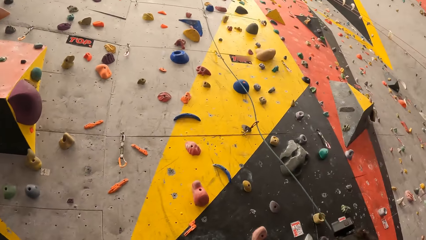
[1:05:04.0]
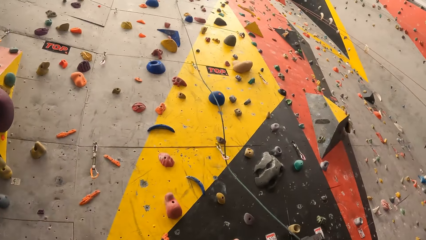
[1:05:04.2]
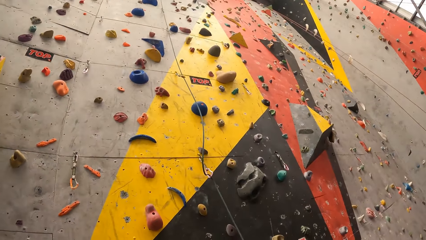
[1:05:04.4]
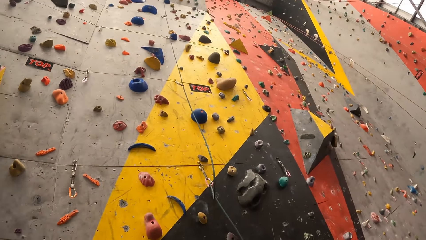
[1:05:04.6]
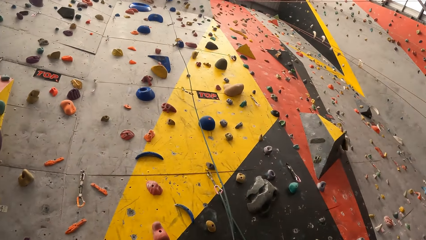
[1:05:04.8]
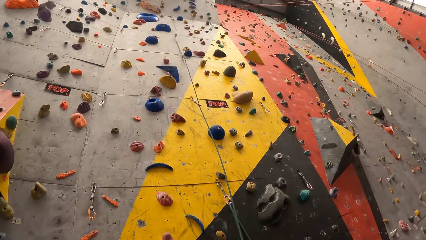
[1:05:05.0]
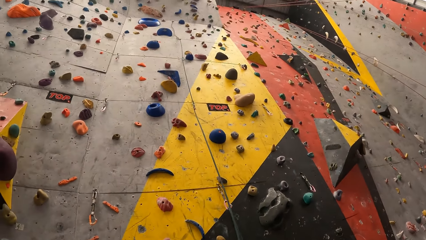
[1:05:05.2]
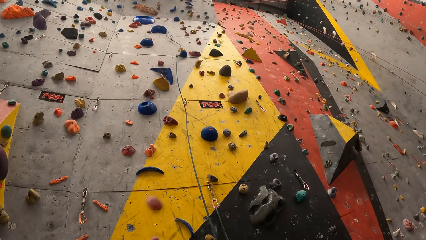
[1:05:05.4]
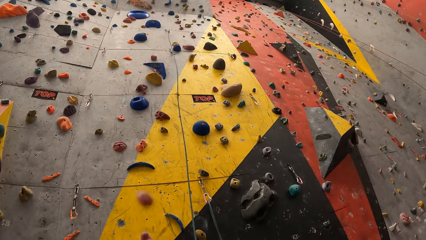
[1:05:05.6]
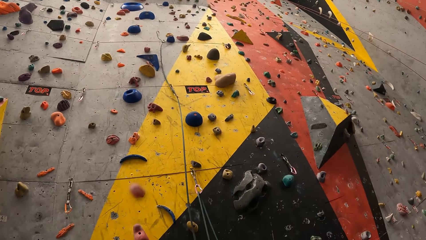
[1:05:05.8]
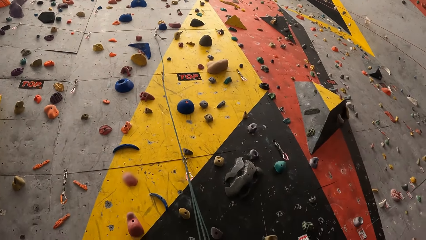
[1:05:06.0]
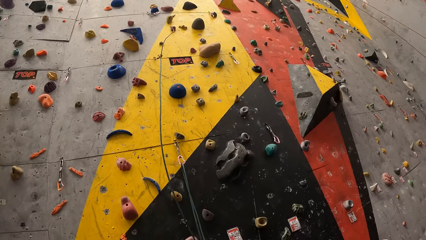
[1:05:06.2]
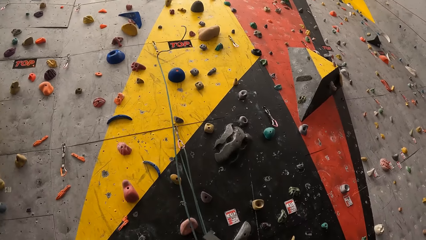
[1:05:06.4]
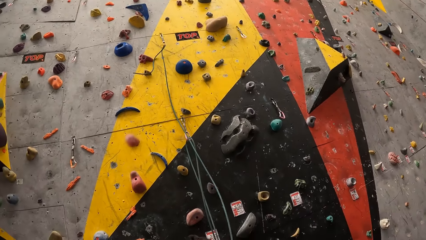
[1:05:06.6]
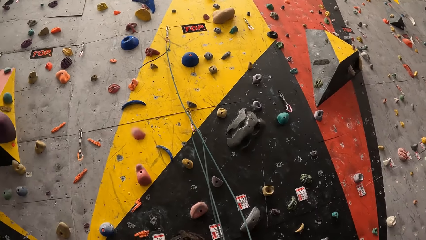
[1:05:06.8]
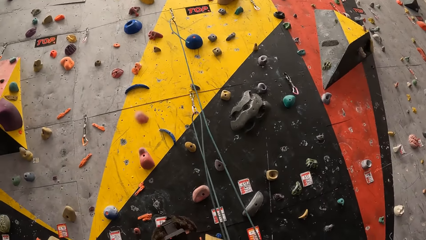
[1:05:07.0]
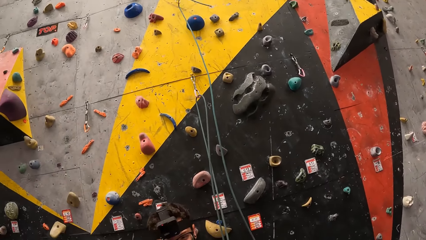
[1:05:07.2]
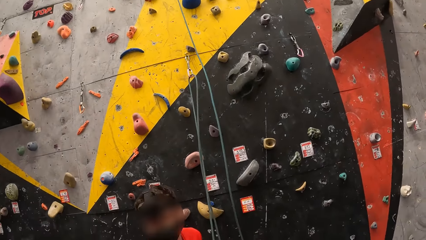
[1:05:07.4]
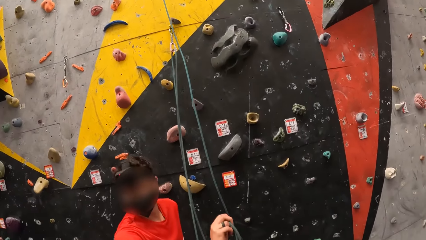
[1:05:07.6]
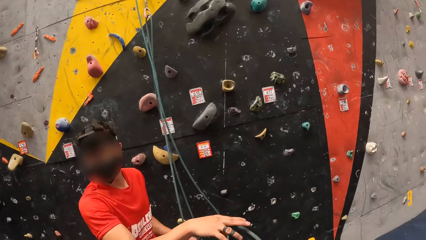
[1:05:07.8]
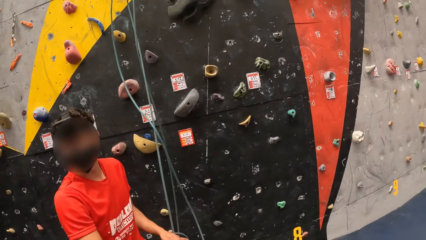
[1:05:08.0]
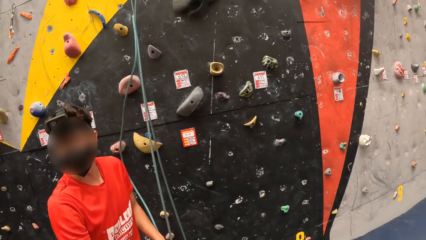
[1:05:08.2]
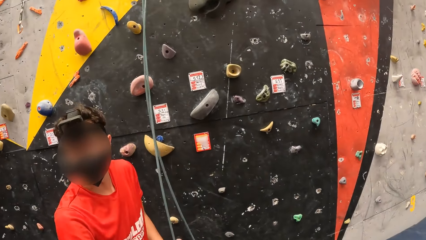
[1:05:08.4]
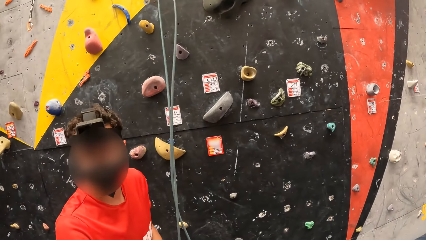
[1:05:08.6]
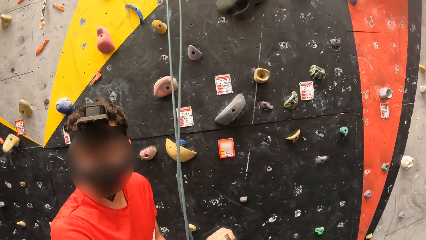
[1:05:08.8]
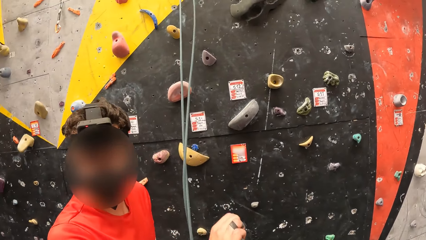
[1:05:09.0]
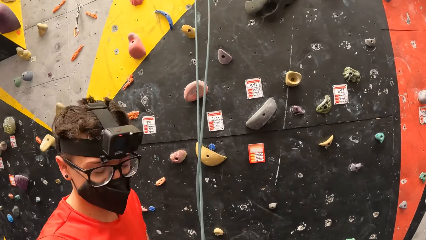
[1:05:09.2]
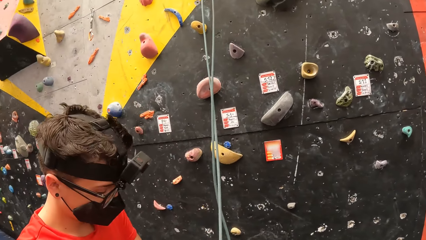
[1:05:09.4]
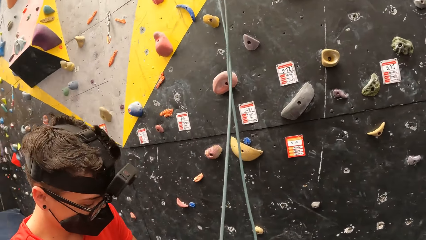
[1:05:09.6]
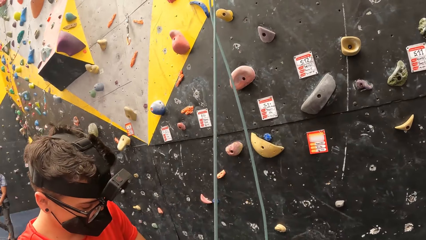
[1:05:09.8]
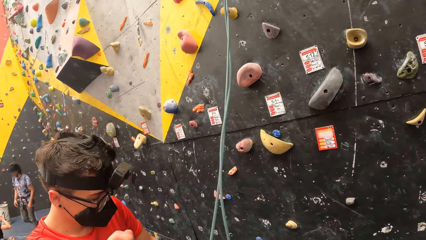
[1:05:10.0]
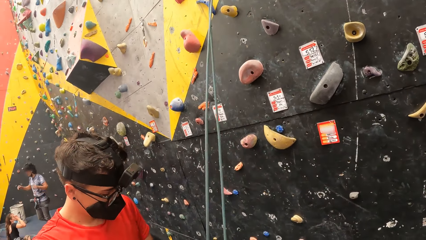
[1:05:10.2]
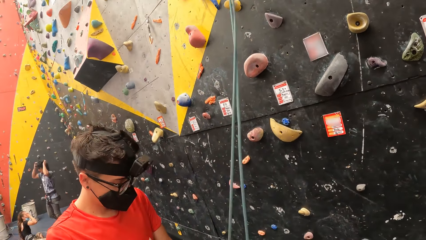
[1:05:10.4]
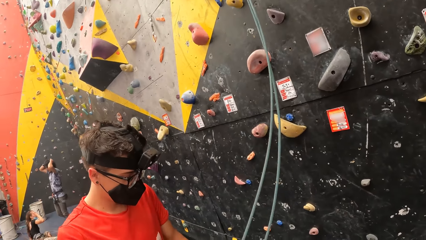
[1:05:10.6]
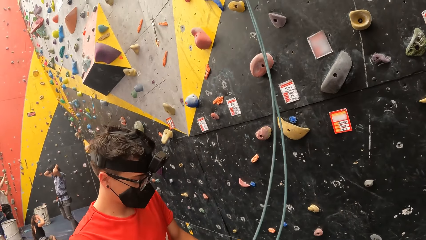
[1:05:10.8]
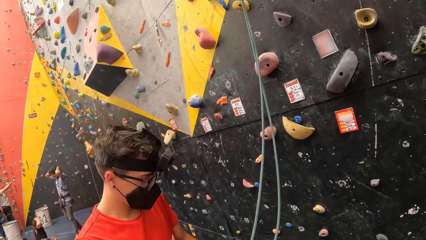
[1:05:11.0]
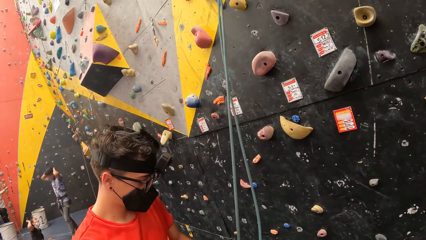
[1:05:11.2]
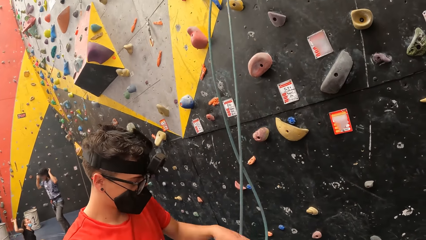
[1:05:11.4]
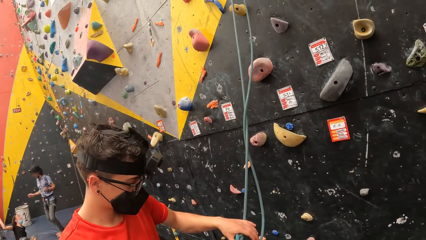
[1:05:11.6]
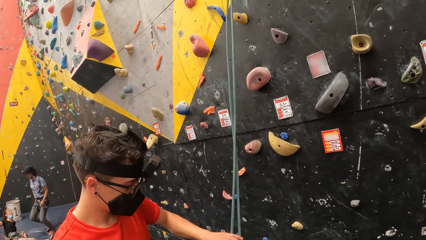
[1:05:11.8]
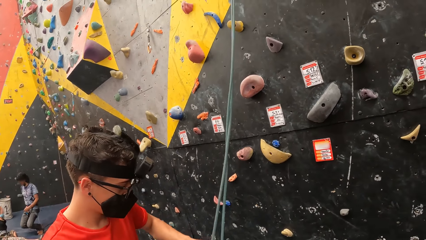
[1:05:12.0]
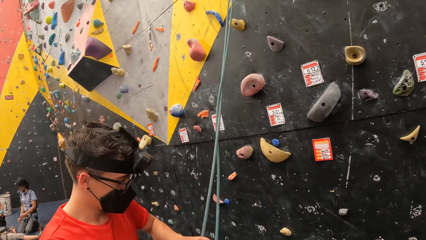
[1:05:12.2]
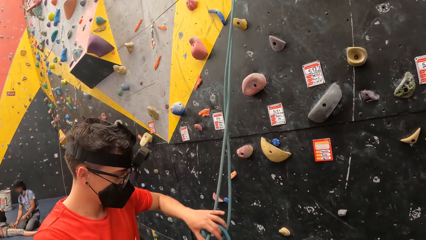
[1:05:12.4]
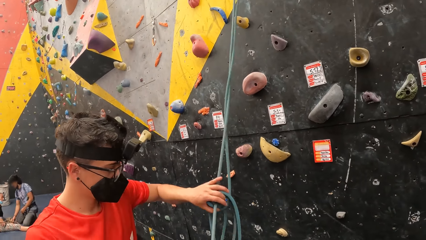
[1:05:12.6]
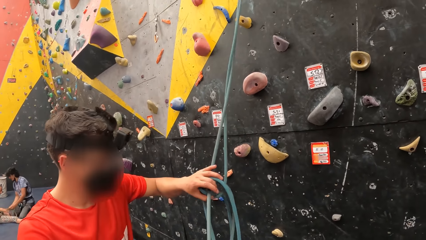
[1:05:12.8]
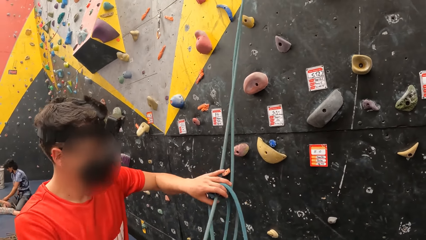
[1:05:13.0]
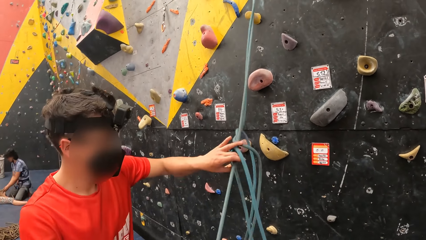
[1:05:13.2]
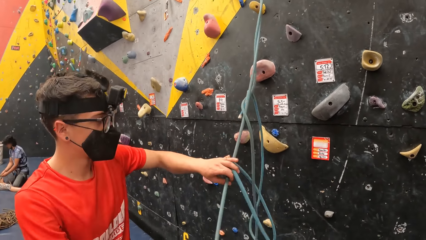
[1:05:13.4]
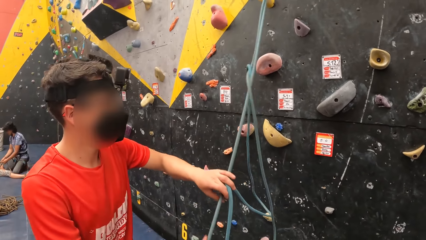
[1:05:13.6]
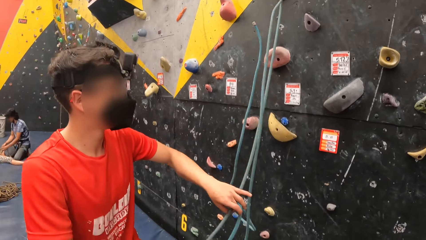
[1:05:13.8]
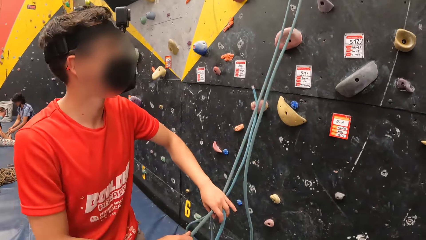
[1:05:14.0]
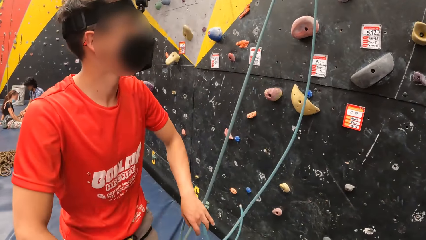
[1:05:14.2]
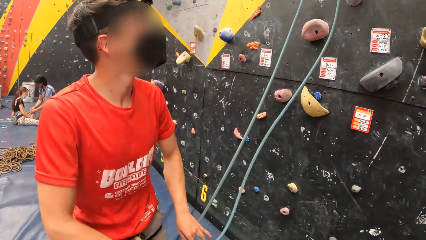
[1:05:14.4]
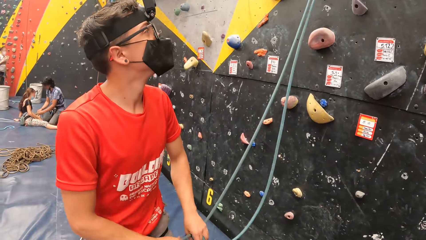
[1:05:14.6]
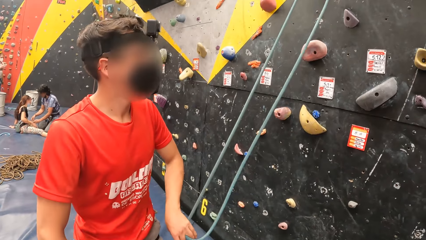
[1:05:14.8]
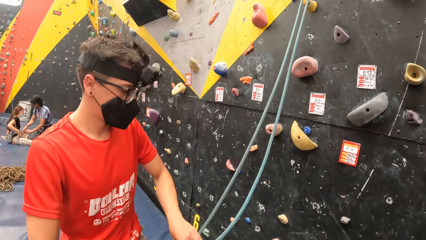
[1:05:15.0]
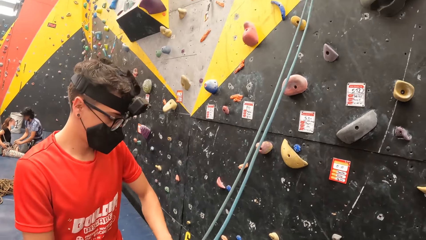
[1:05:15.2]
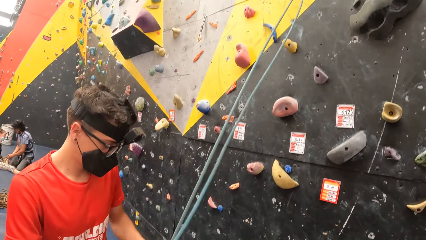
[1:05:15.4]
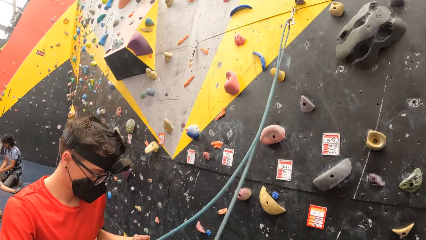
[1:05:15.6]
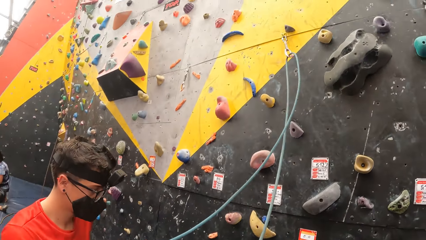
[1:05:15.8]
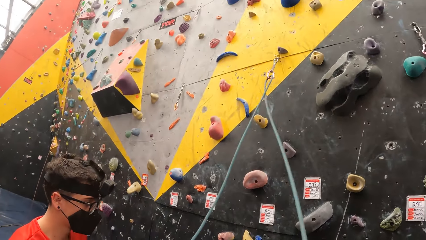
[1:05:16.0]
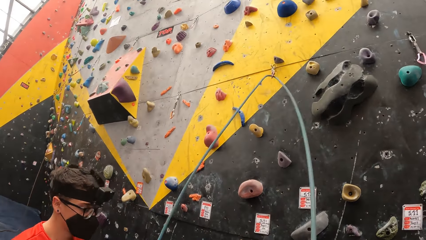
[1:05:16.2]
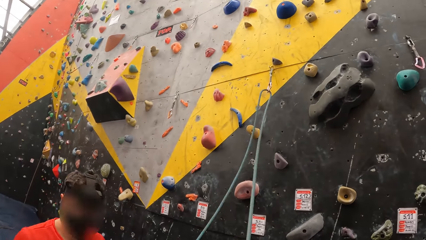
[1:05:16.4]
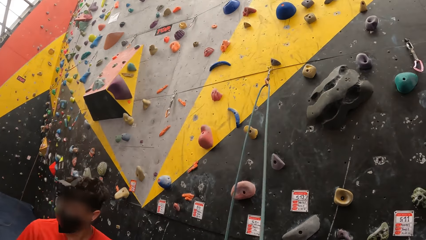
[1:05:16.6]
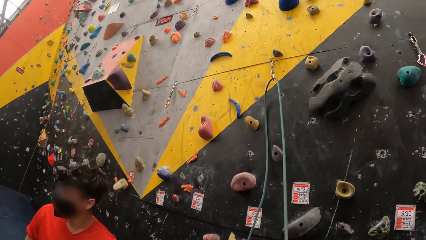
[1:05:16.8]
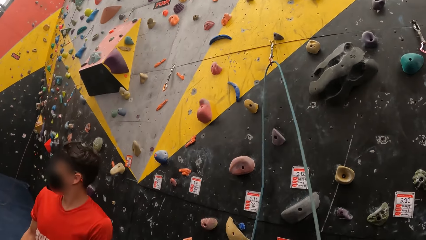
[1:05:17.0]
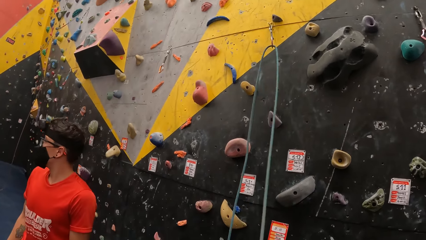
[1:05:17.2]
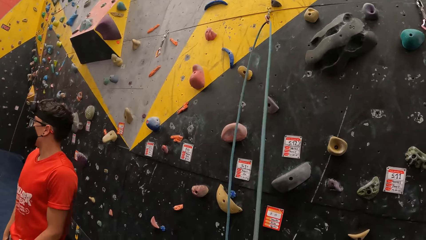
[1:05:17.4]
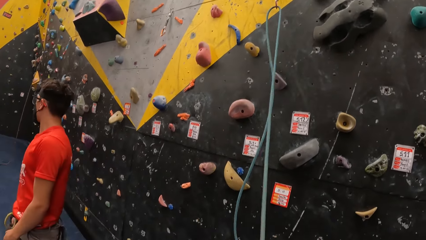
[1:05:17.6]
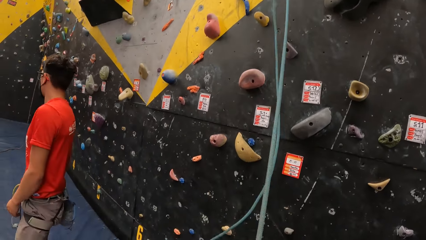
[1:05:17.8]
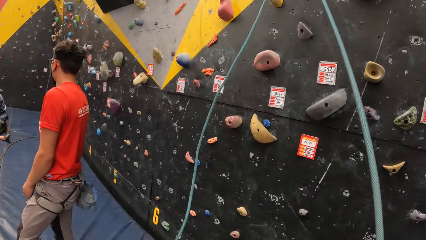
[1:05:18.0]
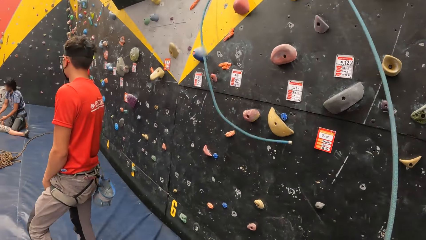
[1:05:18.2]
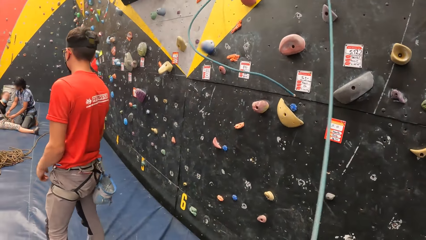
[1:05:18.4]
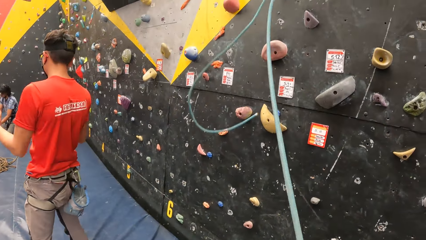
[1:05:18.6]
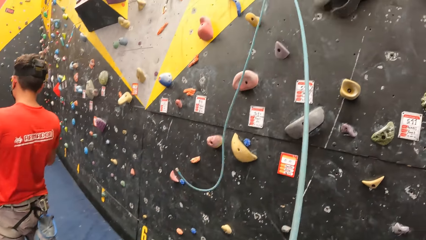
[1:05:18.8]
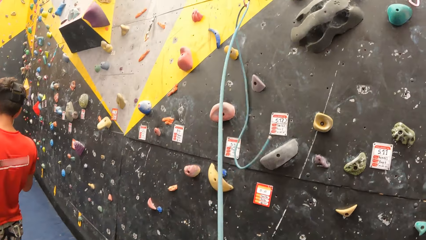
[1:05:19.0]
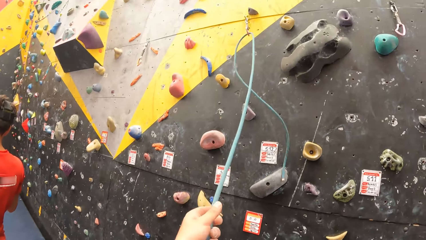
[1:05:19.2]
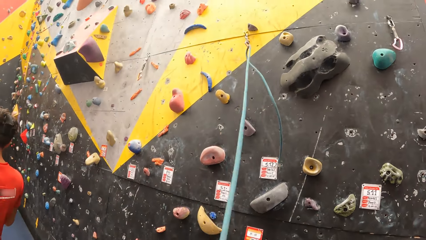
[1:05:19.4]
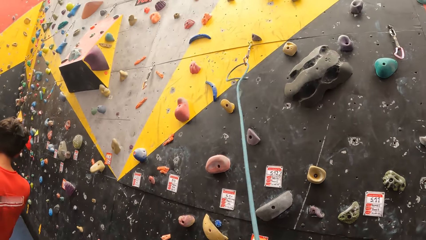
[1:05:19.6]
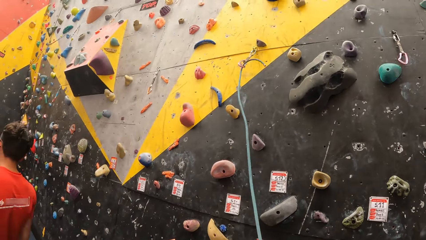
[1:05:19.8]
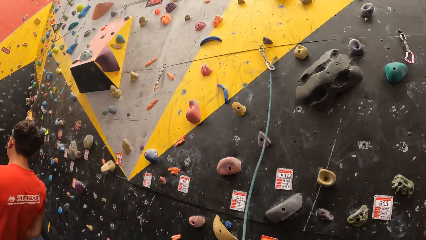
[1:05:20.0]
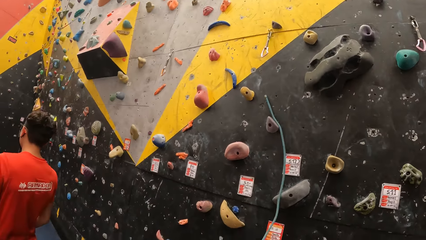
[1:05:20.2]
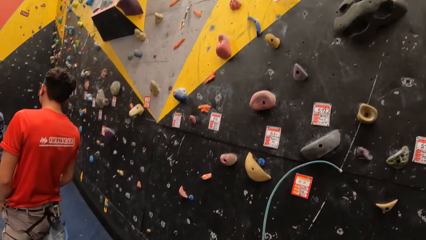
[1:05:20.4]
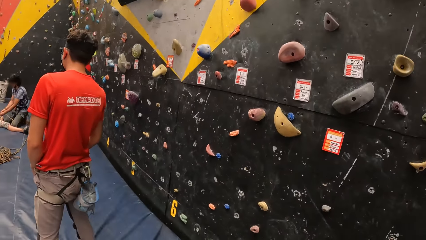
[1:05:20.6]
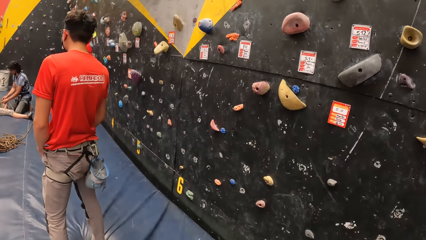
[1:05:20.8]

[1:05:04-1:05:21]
The camera wearer interacts with a person. They pull a rope.
